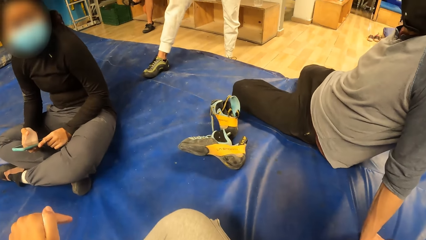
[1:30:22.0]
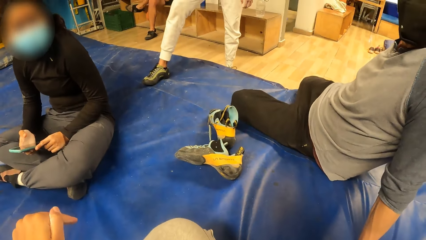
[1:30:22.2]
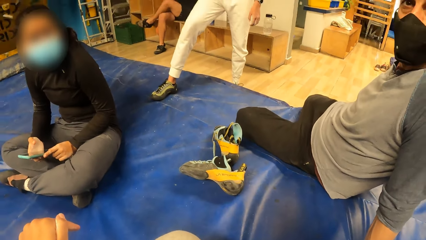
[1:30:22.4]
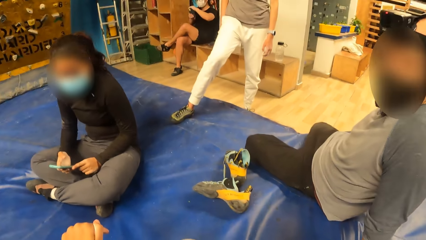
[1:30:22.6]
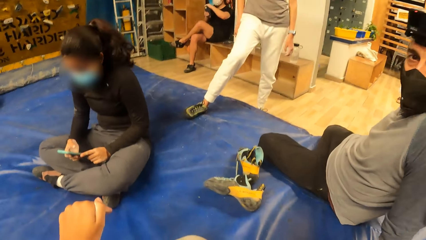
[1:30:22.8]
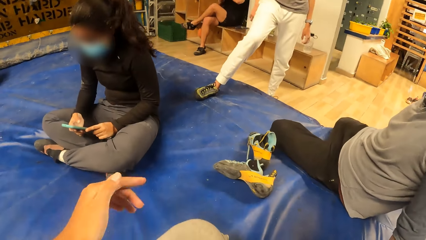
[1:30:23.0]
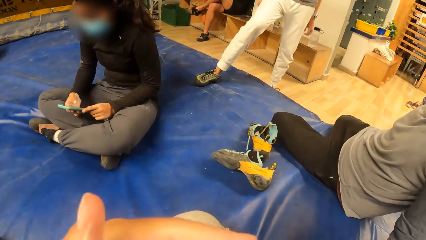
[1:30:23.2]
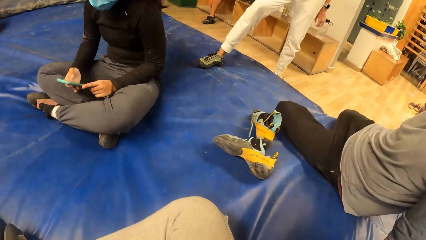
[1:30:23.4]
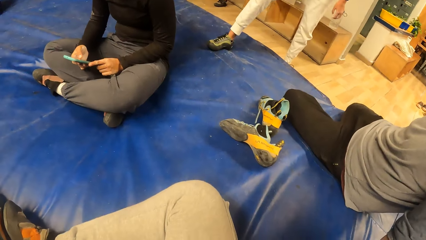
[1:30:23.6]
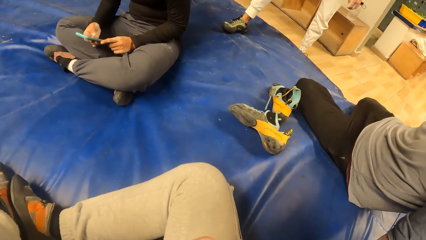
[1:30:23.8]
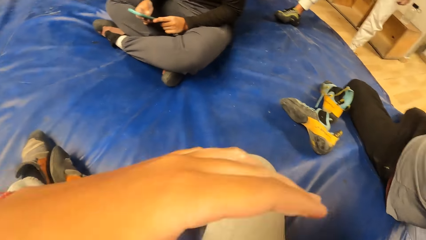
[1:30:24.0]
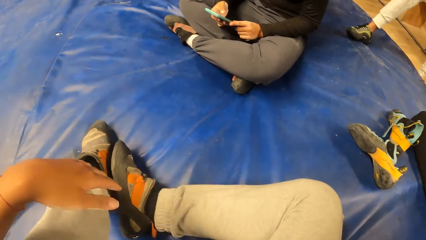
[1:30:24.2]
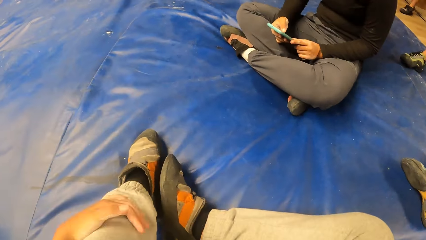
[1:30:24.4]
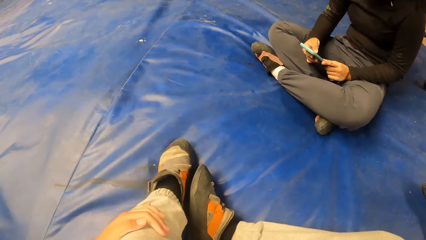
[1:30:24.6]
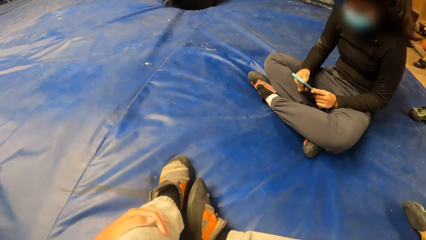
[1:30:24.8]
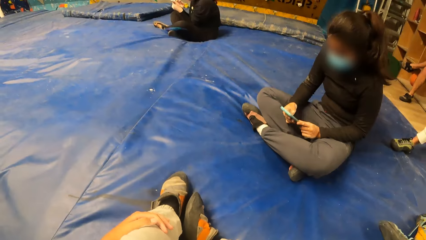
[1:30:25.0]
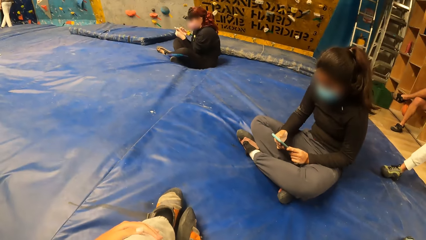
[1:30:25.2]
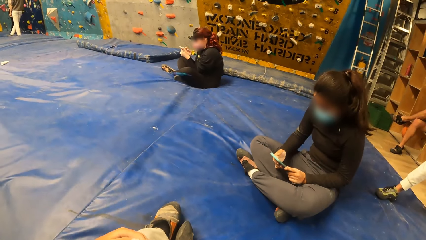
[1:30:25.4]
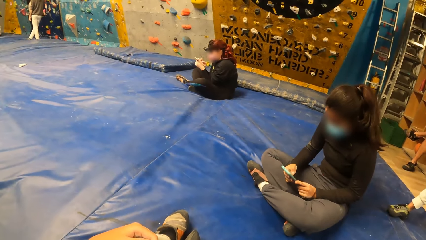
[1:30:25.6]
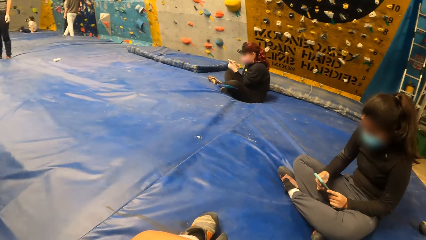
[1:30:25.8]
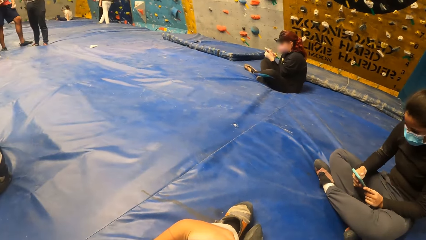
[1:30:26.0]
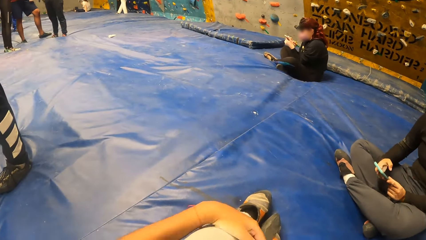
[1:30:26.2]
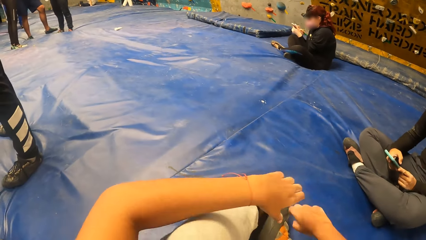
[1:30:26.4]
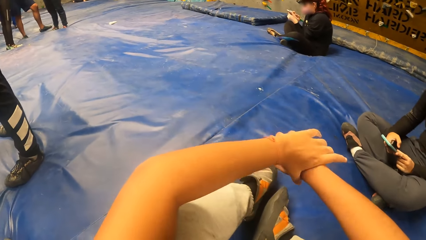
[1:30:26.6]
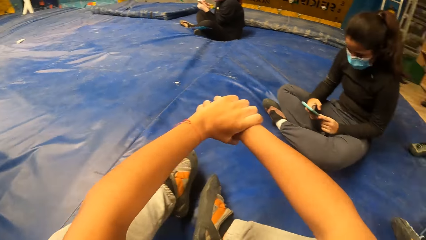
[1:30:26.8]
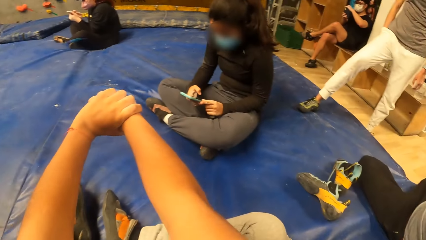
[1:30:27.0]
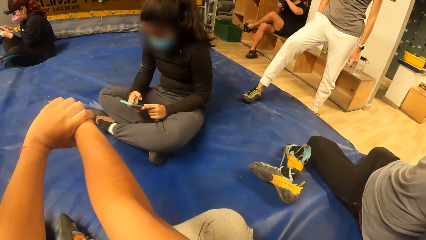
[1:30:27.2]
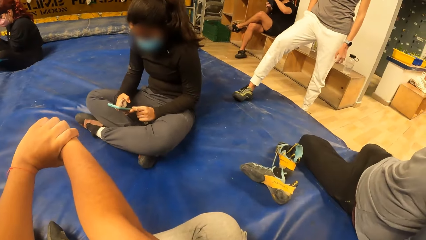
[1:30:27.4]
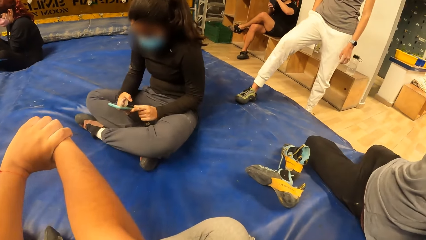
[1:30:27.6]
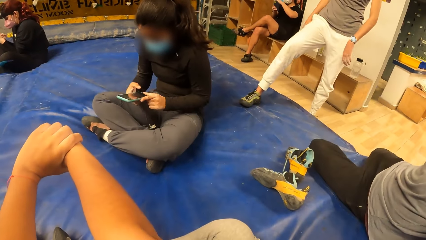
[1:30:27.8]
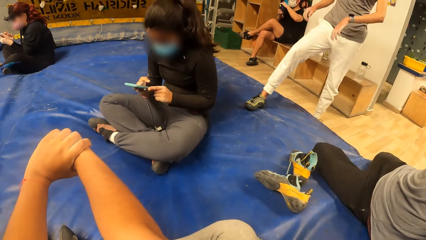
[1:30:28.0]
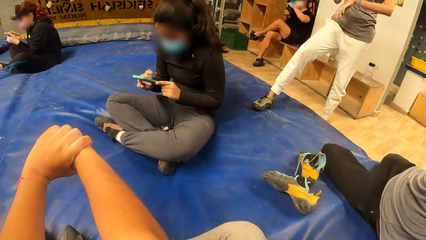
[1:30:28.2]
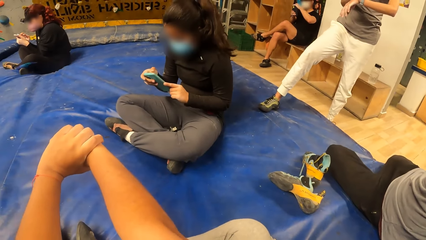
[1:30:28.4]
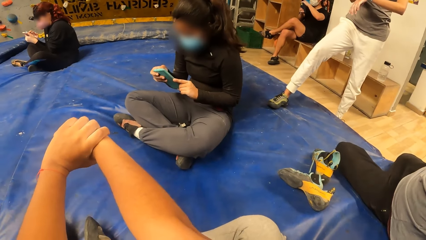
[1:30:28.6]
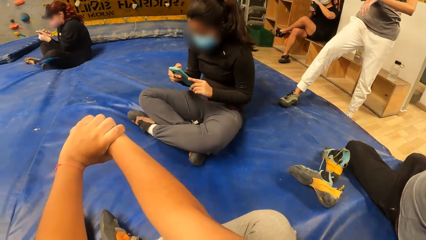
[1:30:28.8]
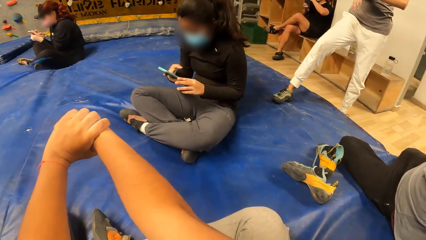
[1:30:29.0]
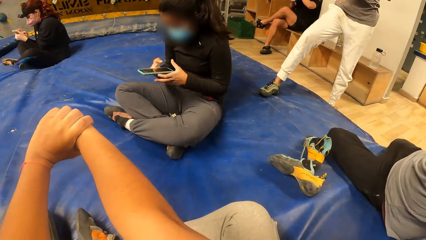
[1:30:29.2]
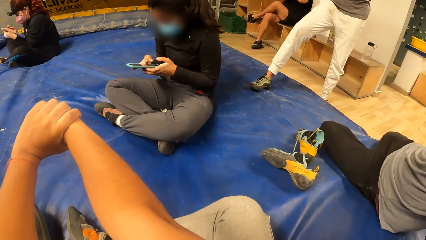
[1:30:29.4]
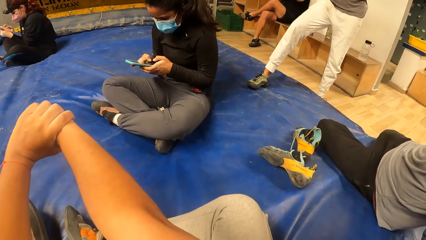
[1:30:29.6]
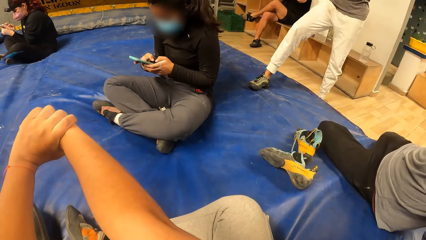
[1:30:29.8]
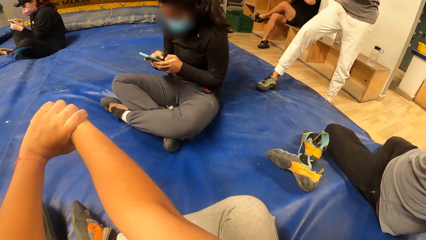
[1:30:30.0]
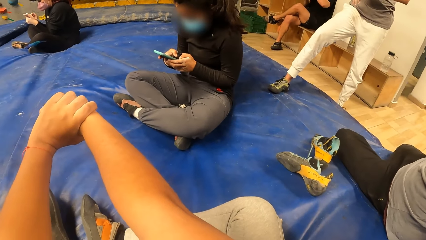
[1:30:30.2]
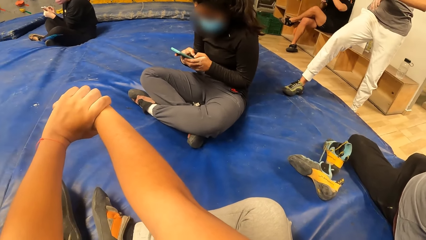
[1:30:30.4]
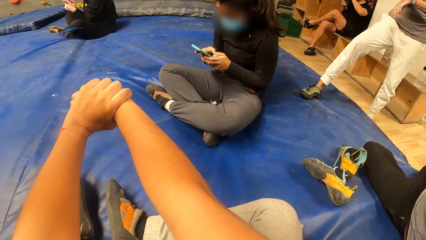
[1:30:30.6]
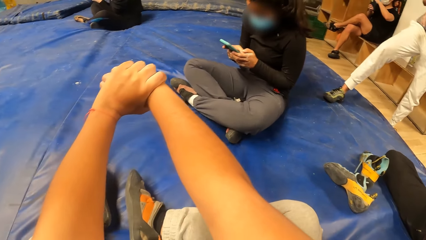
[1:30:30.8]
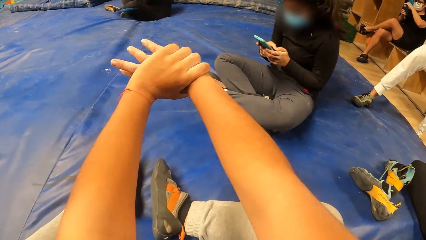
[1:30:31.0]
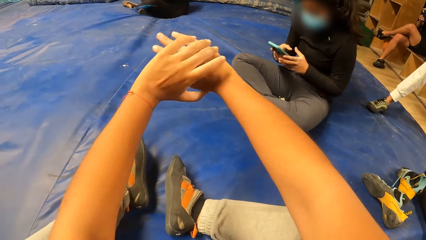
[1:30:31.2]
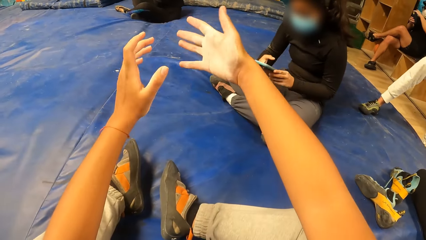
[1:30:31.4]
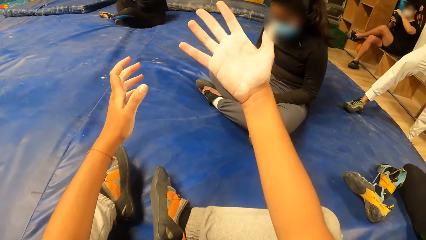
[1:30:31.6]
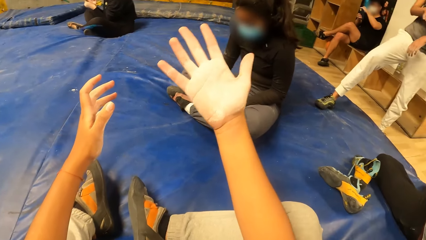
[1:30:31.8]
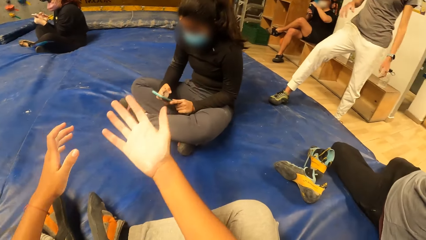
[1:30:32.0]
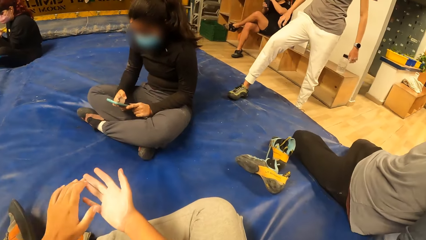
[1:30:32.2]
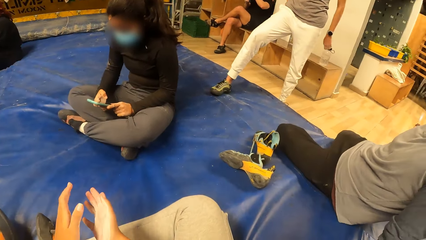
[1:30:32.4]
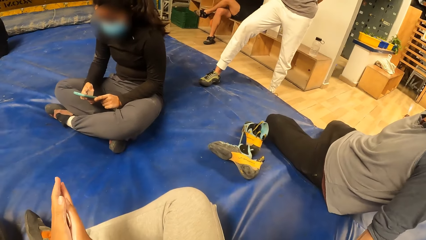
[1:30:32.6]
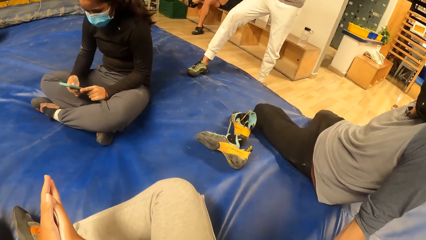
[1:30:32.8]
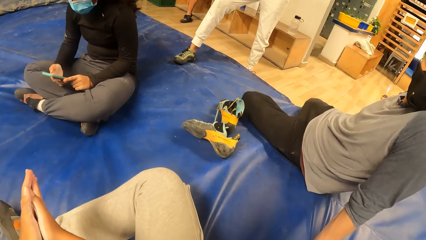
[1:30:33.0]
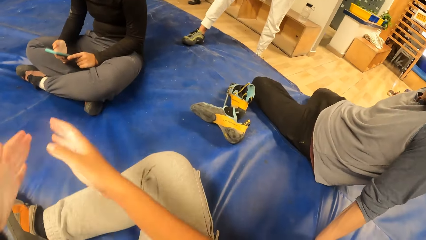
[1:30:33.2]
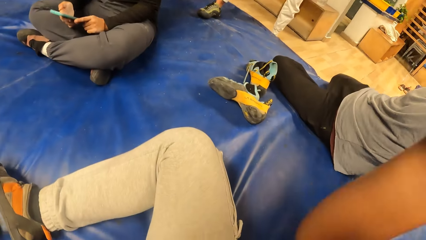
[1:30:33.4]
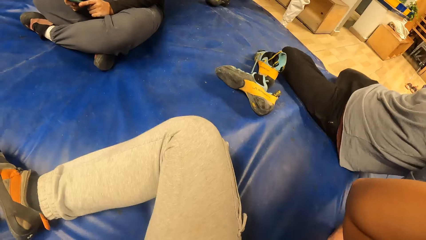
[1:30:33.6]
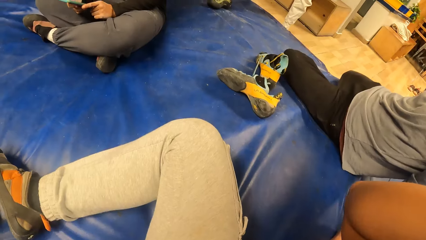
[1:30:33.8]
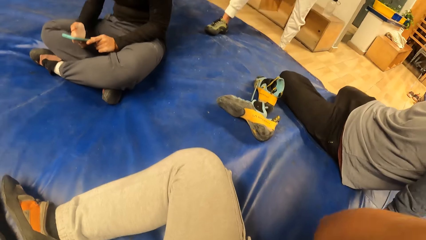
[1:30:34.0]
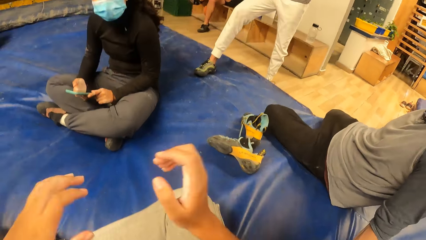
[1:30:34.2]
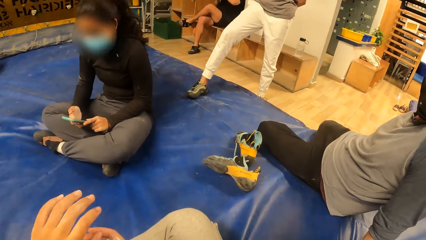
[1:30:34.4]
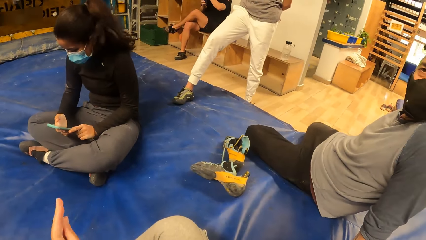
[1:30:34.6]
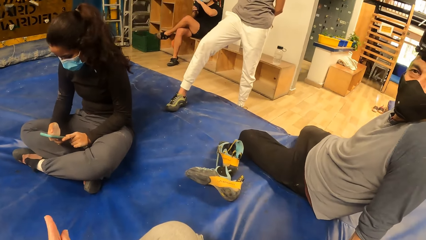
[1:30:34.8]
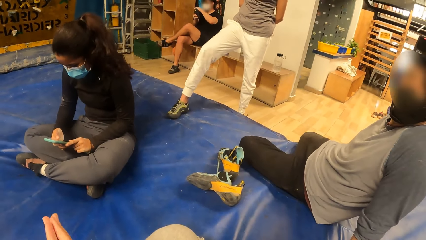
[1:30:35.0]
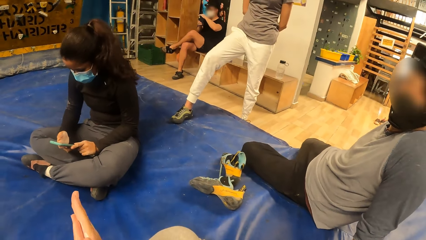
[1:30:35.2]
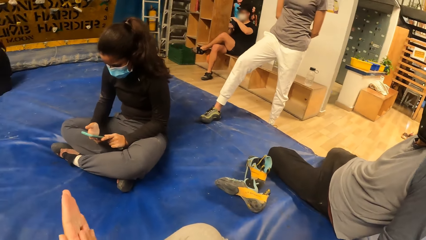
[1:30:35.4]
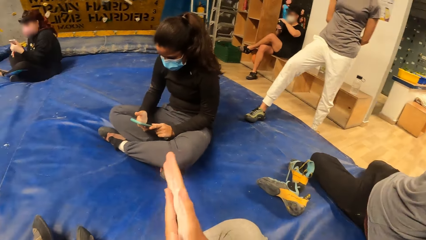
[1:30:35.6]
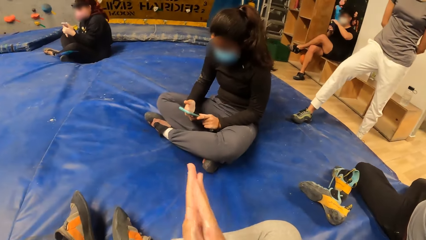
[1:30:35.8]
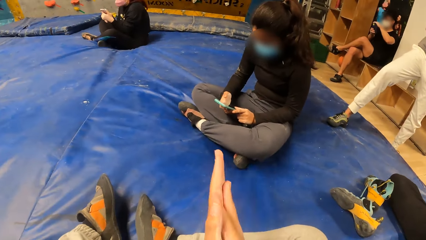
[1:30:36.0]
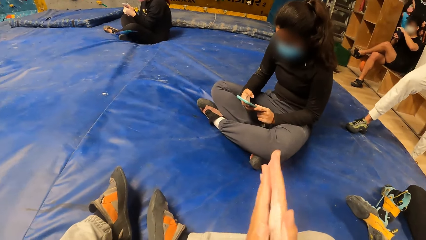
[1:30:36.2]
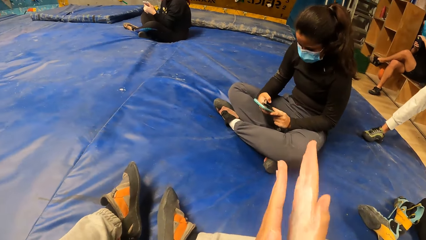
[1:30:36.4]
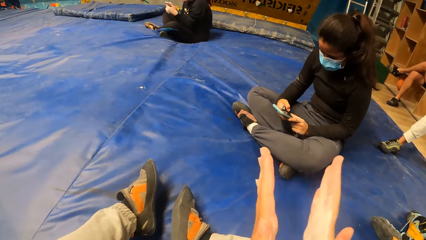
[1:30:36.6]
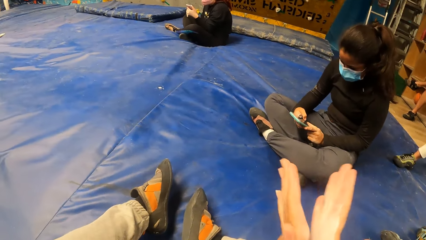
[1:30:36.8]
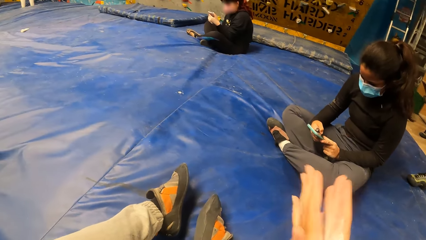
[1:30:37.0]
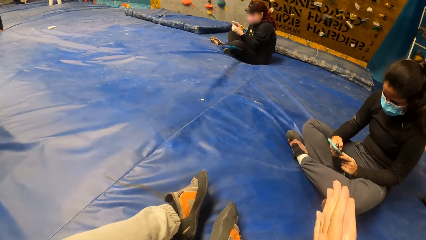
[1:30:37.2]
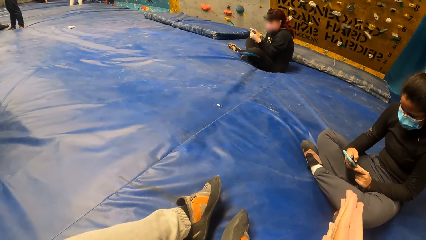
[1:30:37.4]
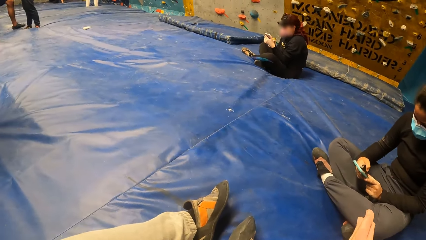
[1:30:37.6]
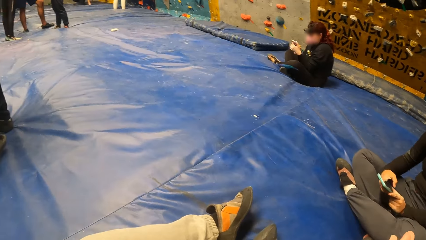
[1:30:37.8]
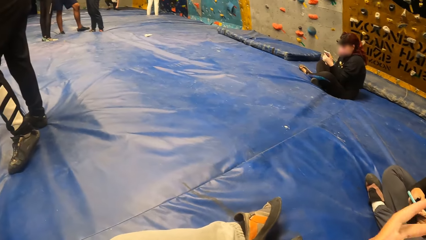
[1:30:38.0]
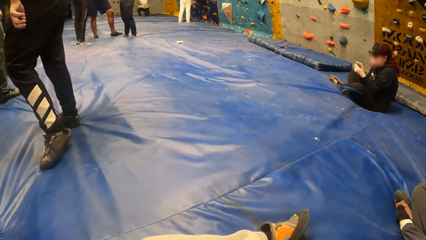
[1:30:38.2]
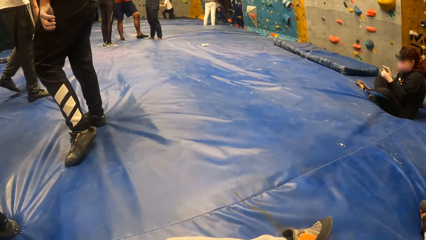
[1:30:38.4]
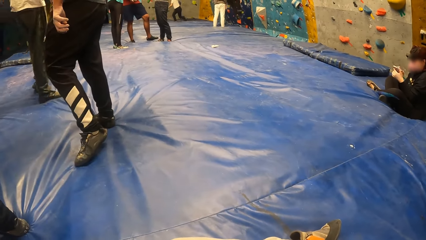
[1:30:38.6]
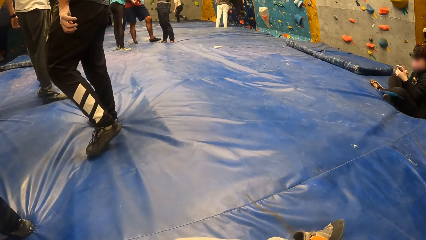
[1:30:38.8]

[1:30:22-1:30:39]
The camera wearer places their left hand on their left leg. They look around. They hold both hands together. They stretch hands. They look at their hands. They raise a hand. They rub both hands together. They clap both hands.
